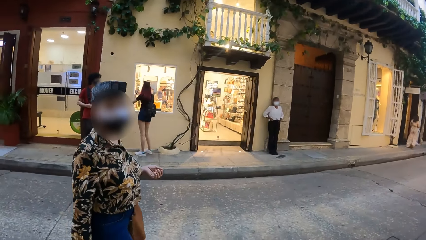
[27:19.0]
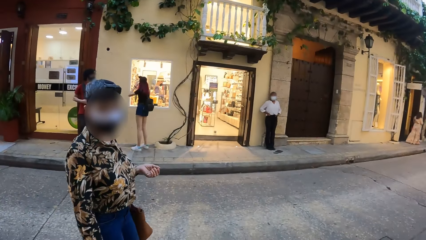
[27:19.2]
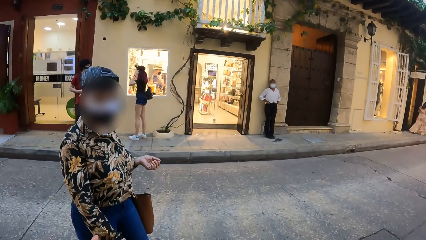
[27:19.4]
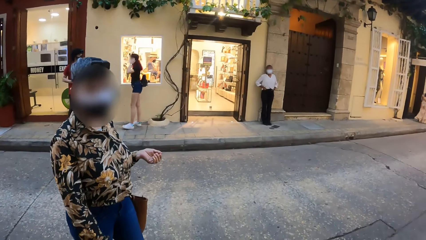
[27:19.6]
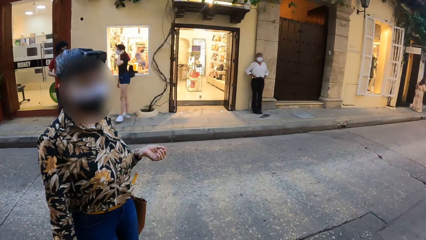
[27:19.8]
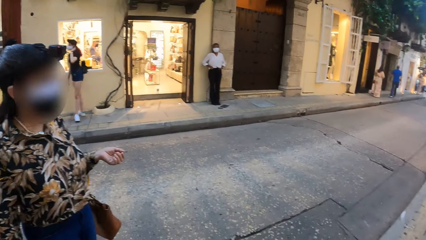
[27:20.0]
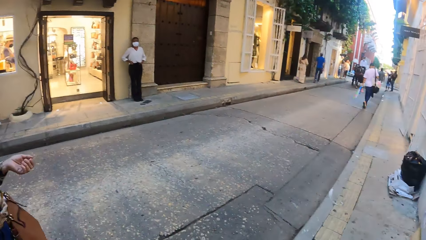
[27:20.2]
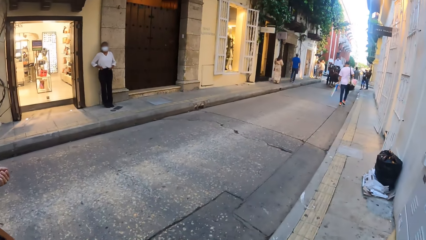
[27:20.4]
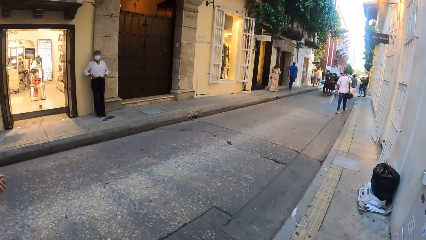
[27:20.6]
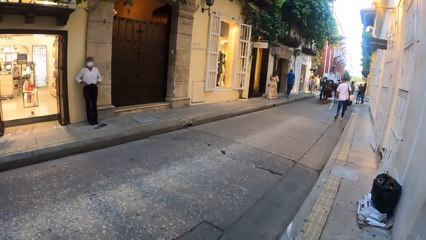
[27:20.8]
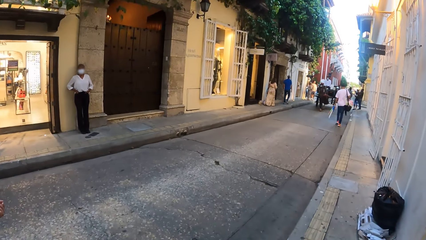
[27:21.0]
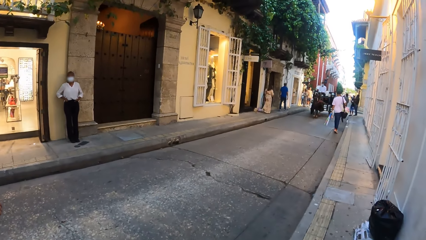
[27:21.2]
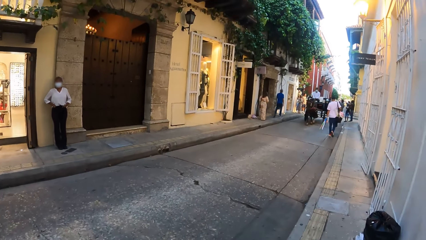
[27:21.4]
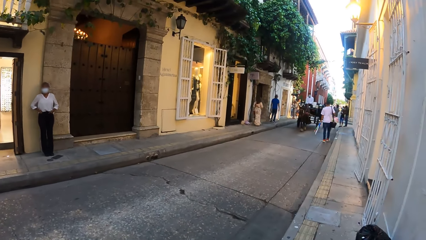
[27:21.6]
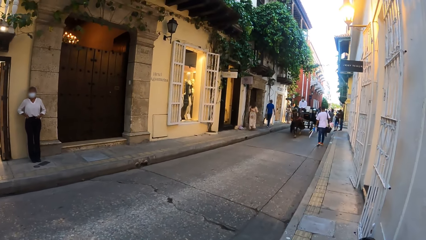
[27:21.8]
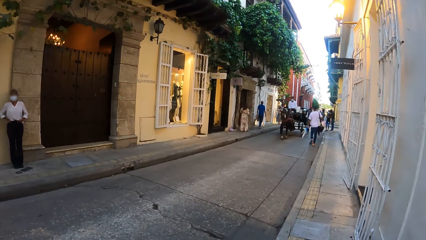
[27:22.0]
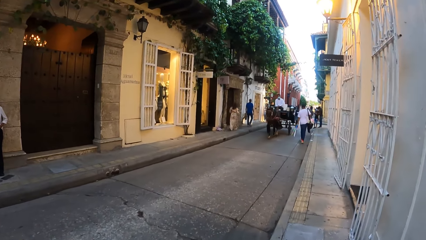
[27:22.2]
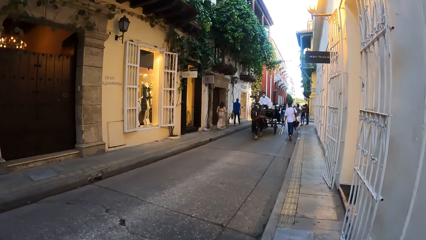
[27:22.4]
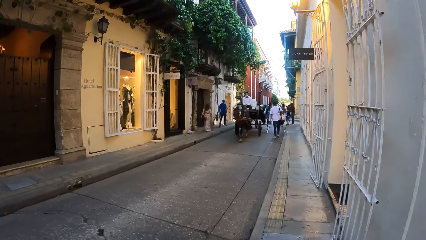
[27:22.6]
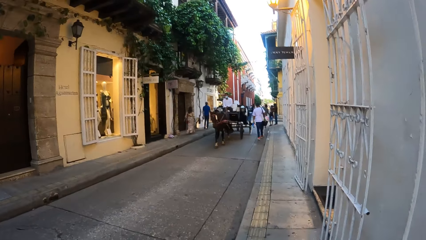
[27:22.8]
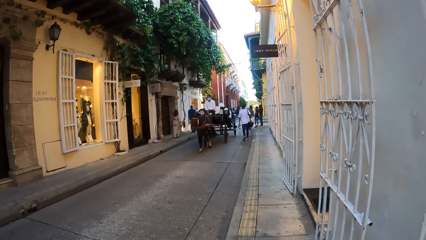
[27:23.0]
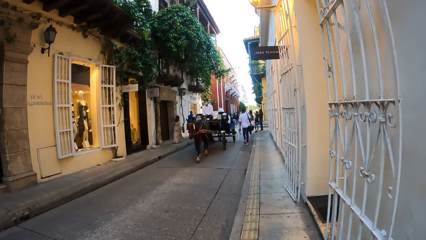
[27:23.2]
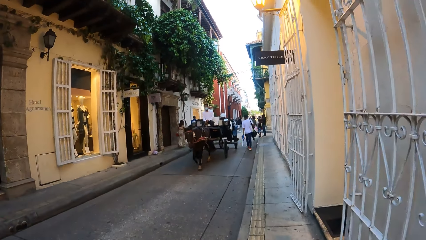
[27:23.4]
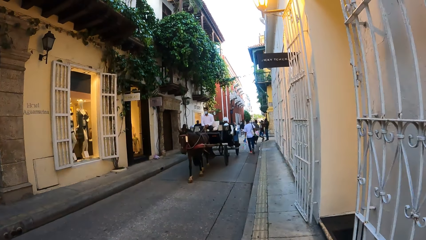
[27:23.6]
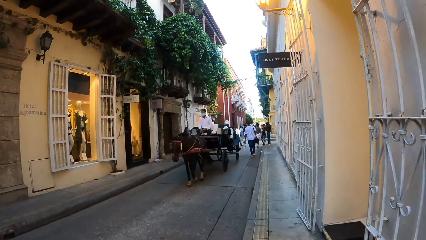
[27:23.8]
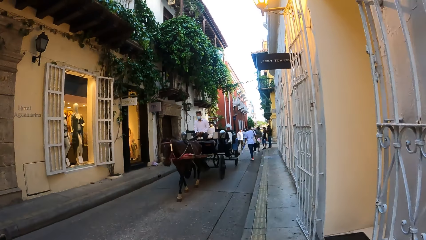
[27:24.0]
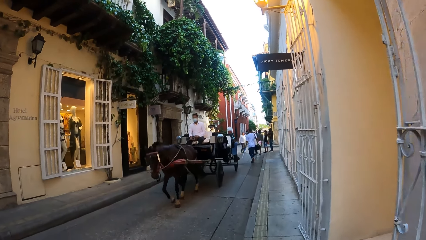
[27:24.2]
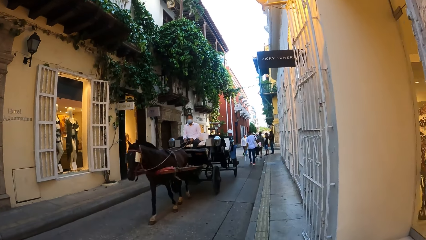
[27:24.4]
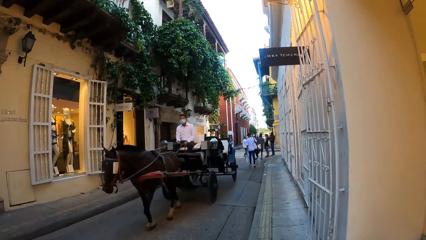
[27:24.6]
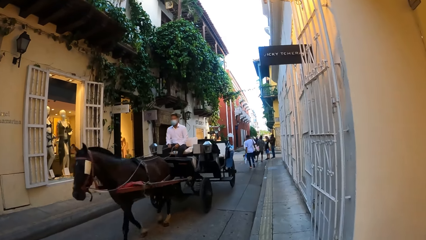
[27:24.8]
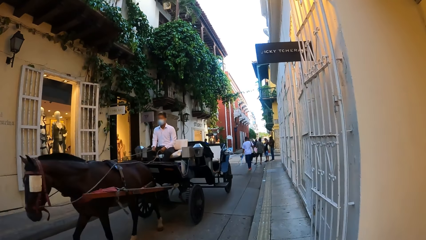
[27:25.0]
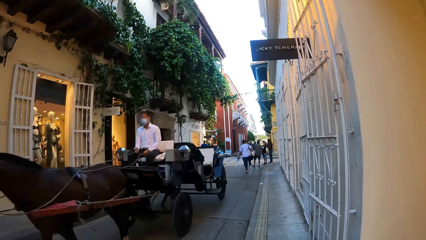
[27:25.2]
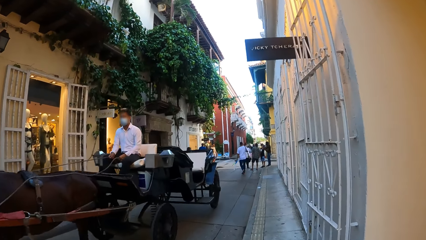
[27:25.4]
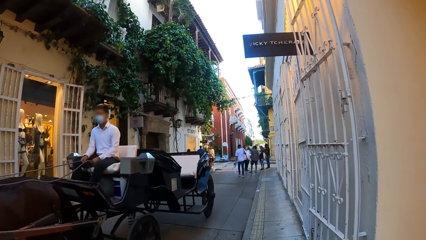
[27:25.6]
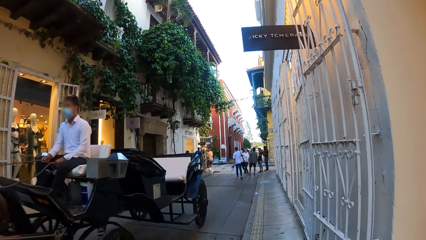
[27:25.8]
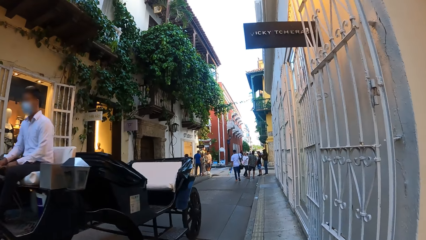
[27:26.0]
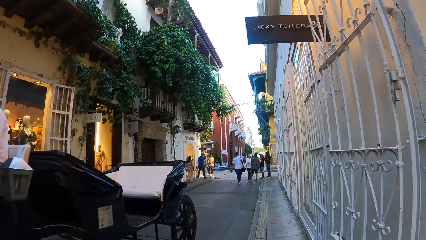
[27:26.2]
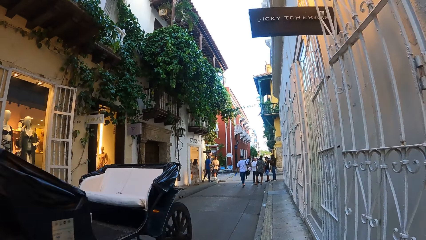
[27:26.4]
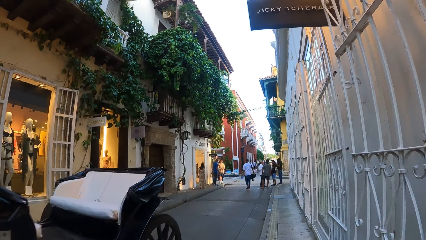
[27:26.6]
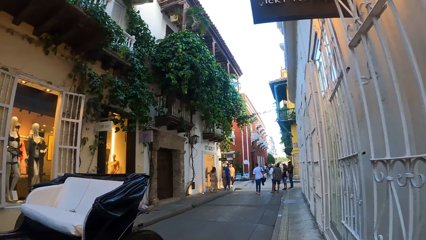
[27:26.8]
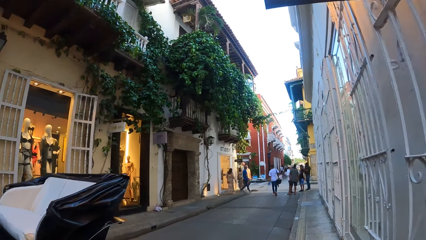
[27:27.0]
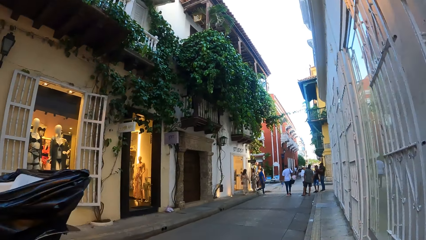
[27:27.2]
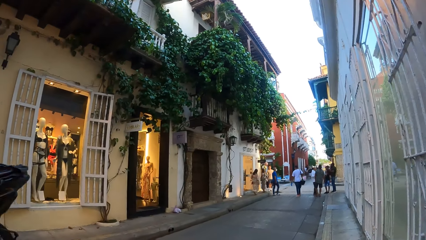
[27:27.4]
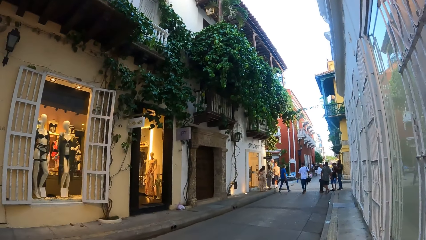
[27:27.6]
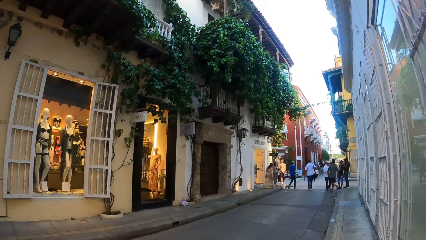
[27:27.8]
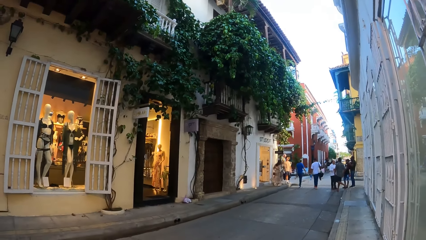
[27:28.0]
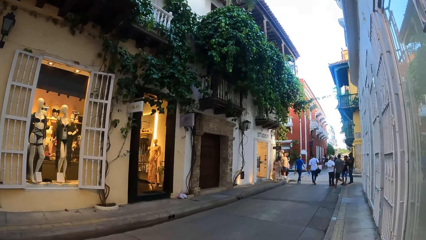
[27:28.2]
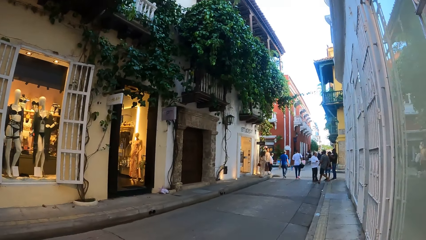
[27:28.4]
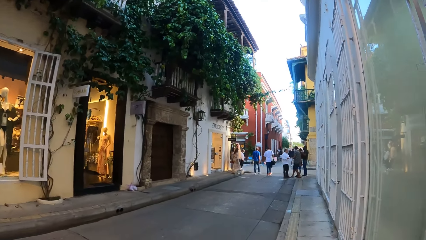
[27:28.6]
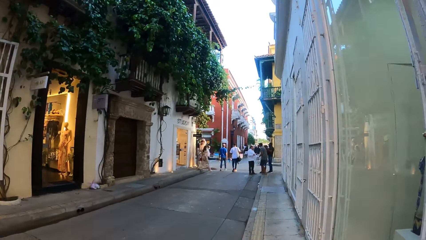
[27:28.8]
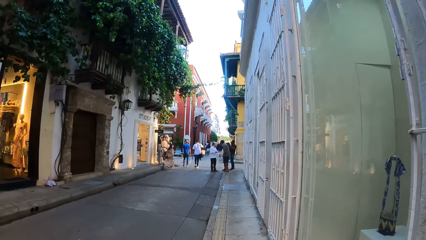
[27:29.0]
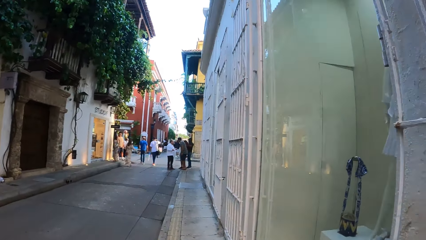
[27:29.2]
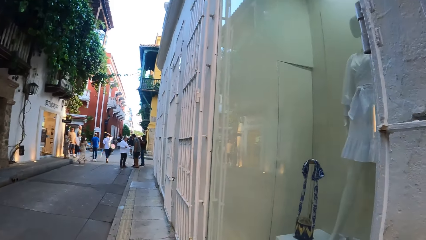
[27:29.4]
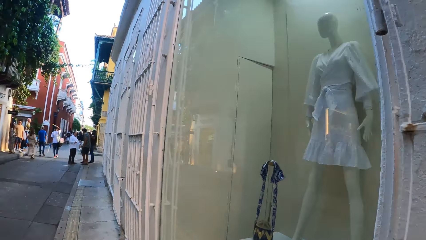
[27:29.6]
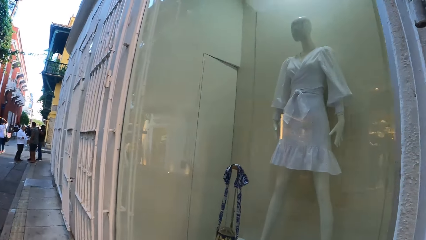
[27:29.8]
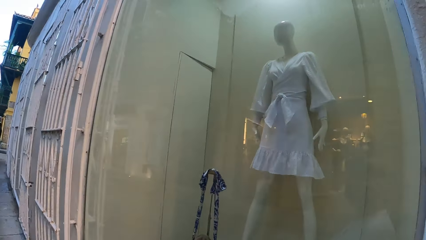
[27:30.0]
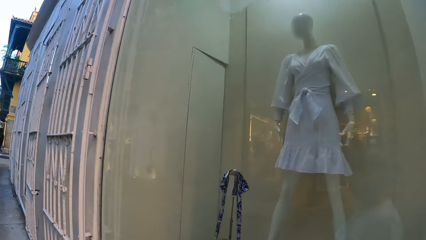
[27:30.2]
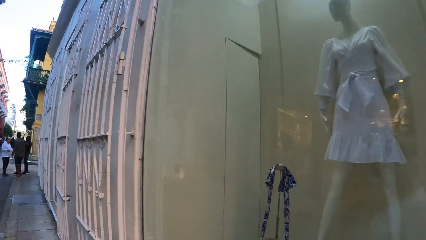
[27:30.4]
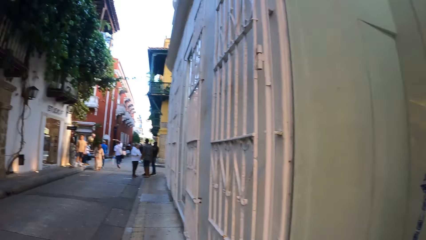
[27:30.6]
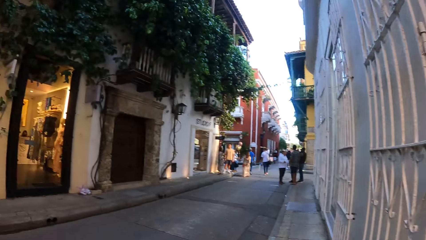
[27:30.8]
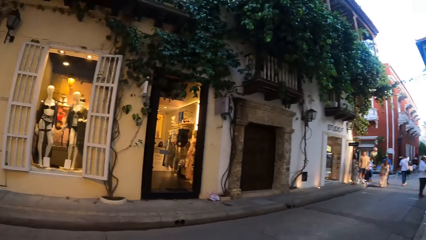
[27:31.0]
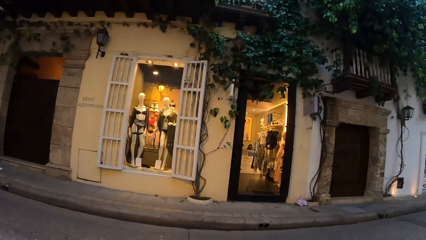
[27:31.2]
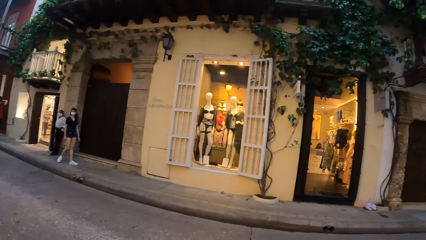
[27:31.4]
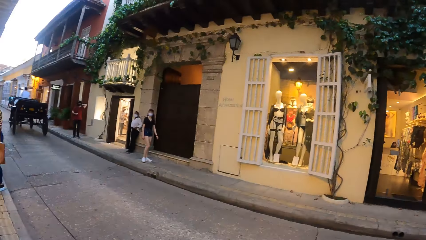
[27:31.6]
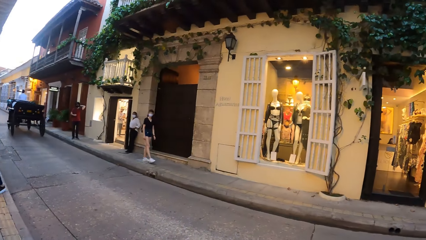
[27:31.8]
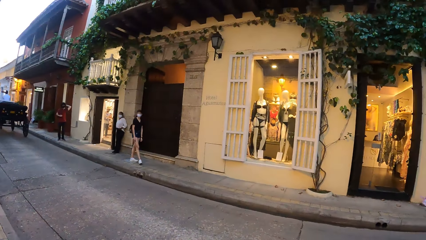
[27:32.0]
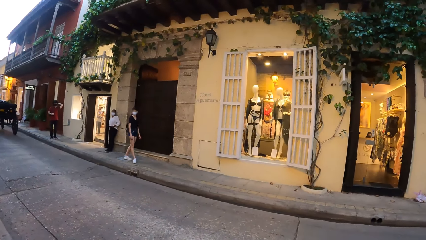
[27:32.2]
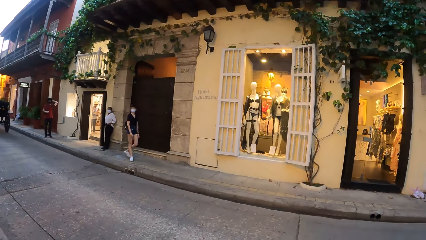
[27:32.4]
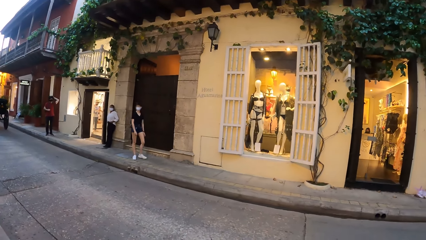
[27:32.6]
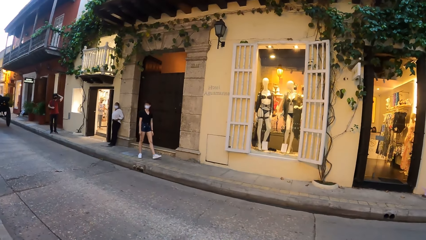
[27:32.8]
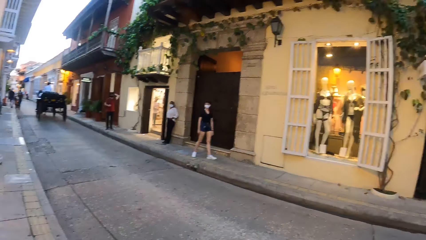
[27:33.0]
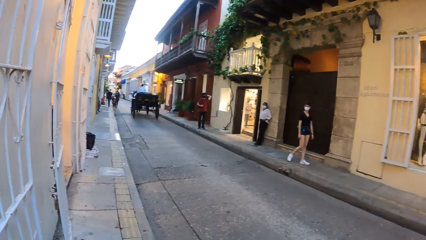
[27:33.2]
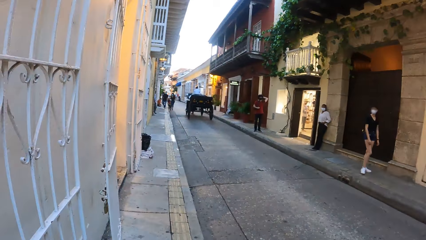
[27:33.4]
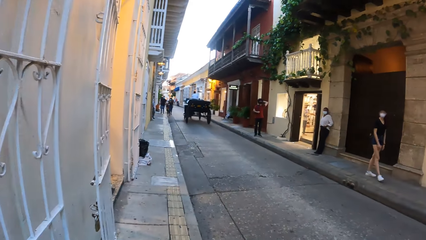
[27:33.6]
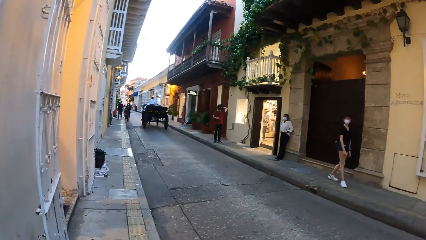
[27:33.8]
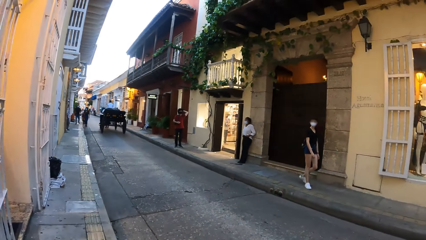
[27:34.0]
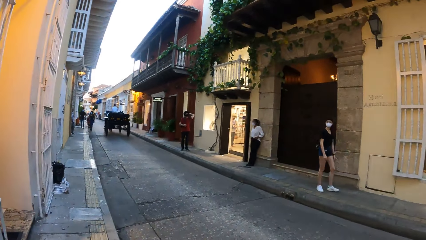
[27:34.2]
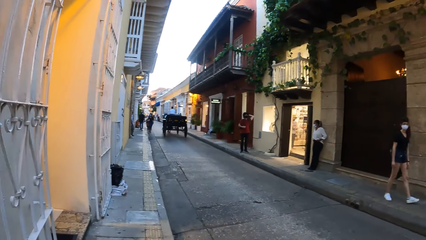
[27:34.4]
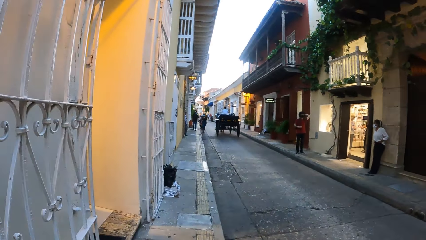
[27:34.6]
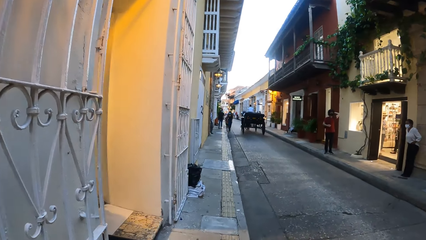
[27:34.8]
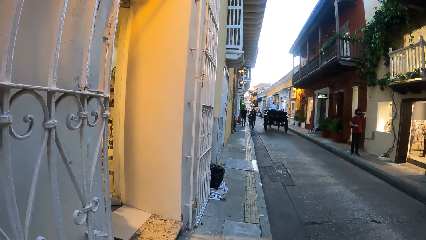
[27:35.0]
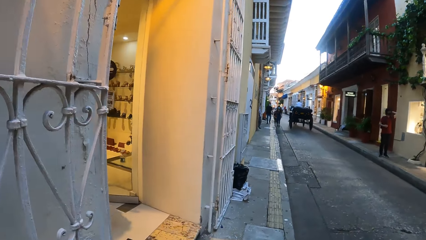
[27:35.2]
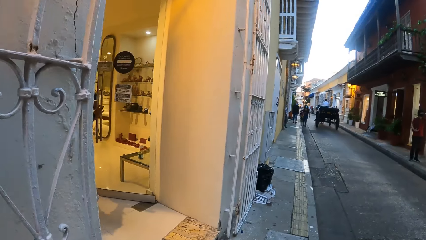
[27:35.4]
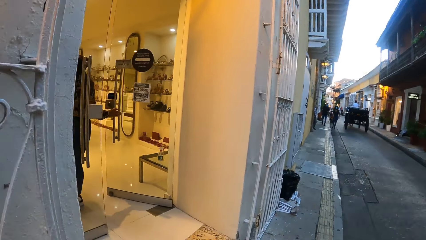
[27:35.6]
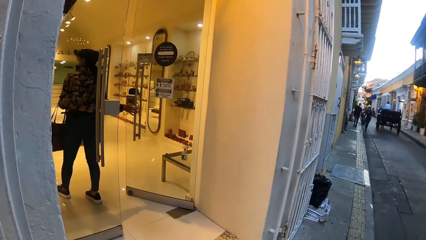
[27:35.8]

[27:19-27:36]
The camera wearer walks along the road.
